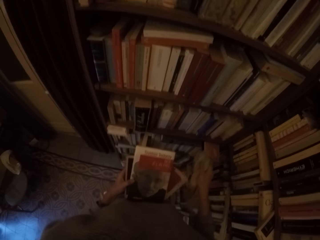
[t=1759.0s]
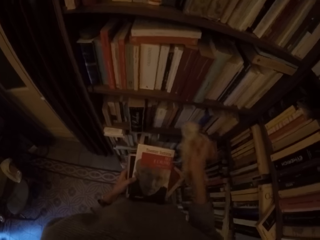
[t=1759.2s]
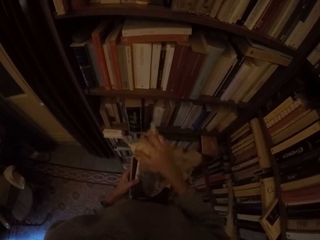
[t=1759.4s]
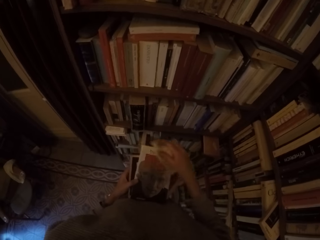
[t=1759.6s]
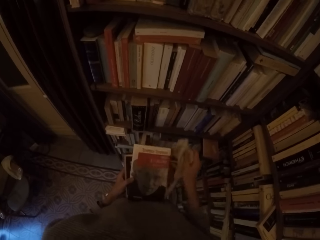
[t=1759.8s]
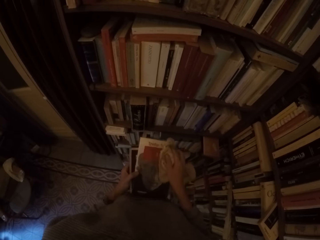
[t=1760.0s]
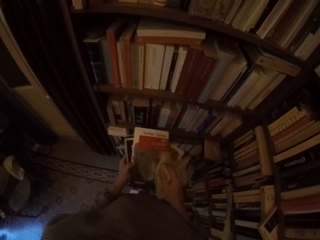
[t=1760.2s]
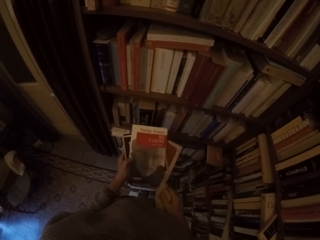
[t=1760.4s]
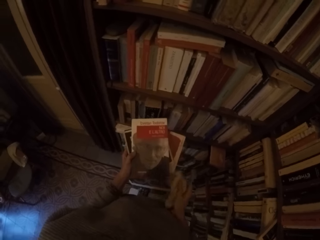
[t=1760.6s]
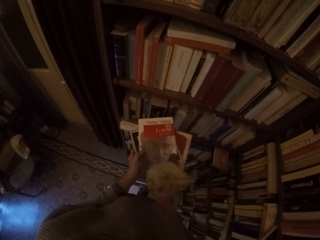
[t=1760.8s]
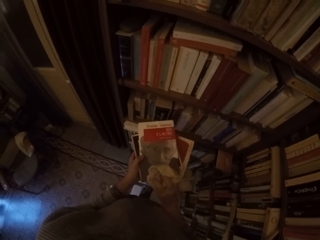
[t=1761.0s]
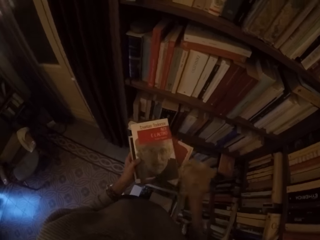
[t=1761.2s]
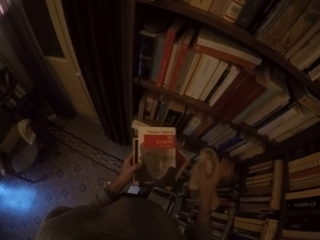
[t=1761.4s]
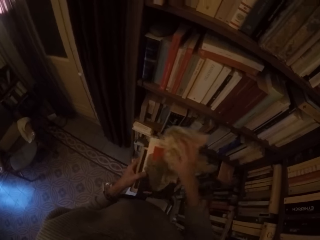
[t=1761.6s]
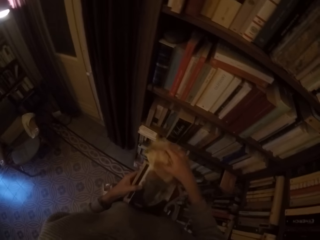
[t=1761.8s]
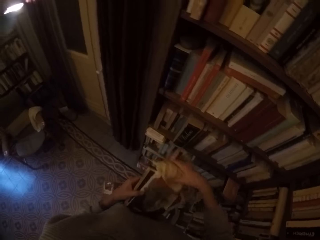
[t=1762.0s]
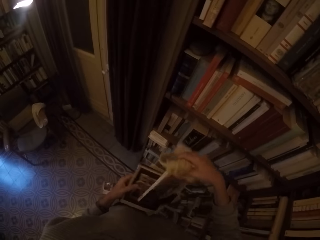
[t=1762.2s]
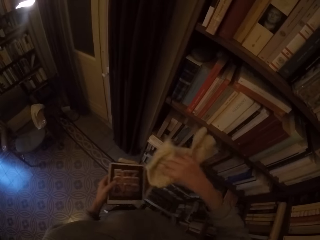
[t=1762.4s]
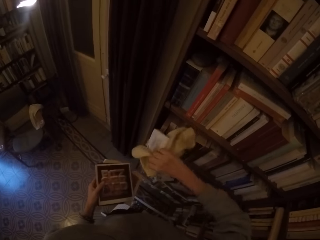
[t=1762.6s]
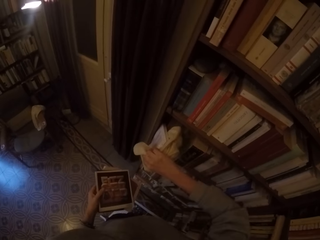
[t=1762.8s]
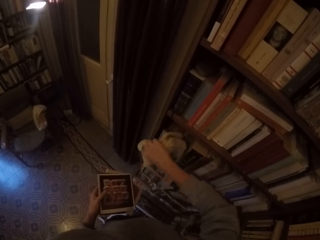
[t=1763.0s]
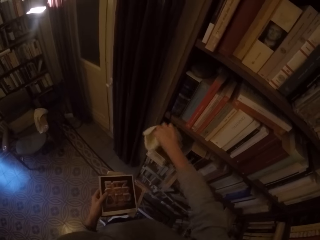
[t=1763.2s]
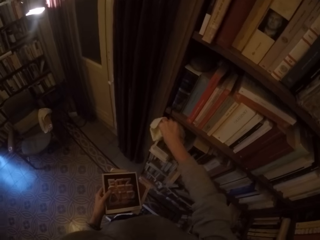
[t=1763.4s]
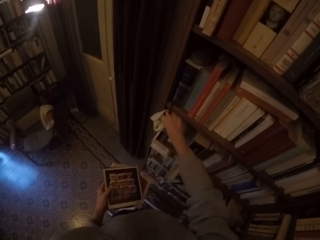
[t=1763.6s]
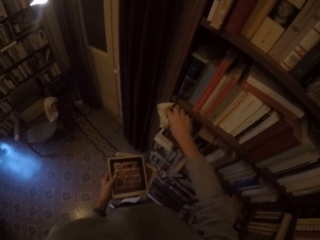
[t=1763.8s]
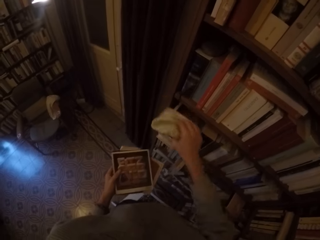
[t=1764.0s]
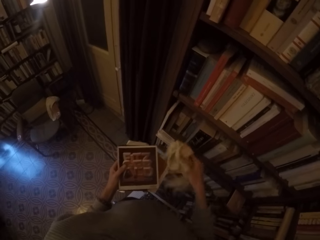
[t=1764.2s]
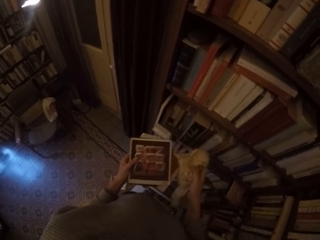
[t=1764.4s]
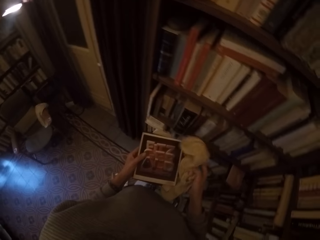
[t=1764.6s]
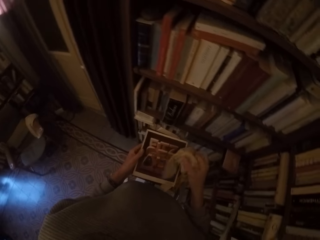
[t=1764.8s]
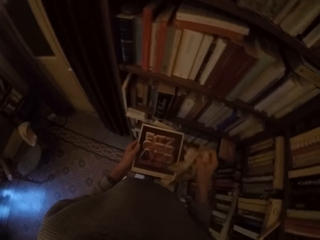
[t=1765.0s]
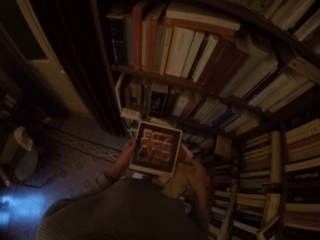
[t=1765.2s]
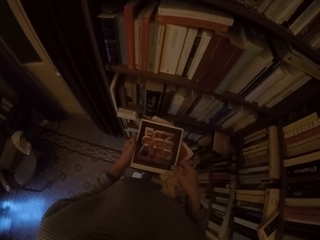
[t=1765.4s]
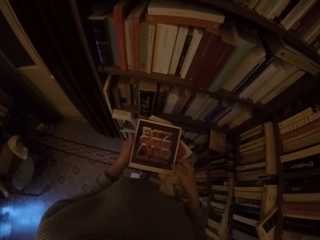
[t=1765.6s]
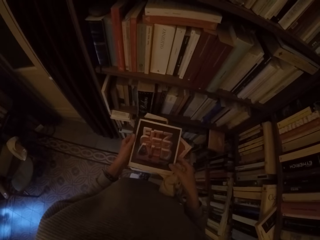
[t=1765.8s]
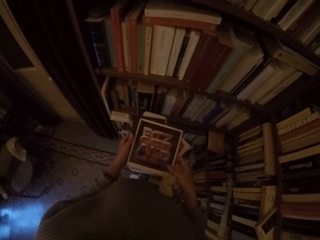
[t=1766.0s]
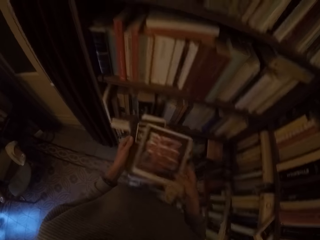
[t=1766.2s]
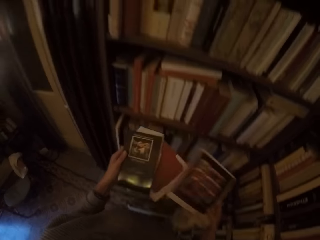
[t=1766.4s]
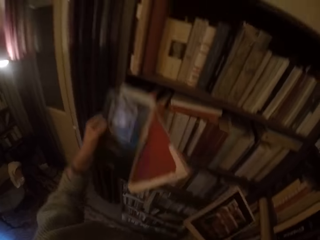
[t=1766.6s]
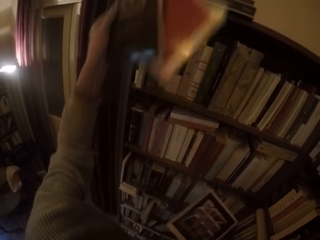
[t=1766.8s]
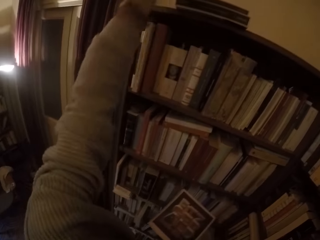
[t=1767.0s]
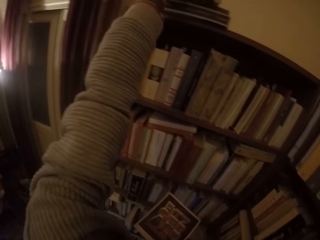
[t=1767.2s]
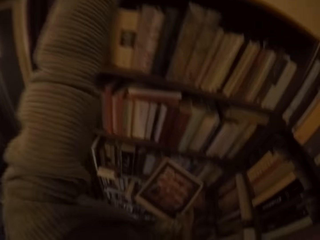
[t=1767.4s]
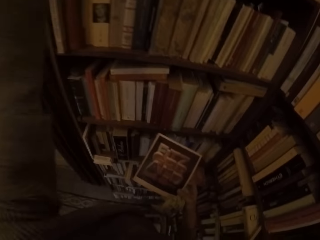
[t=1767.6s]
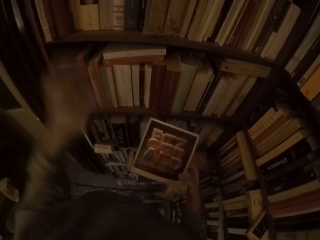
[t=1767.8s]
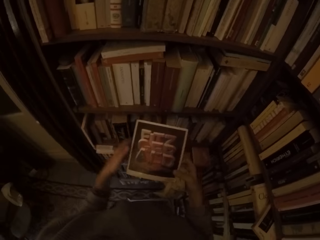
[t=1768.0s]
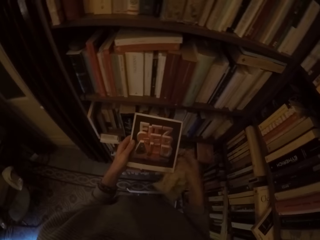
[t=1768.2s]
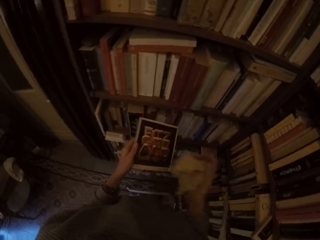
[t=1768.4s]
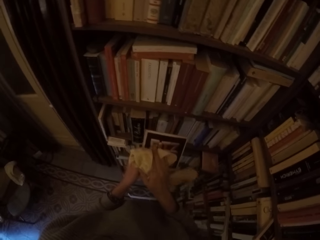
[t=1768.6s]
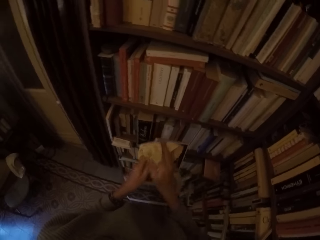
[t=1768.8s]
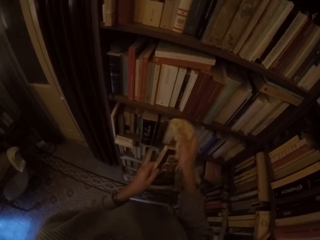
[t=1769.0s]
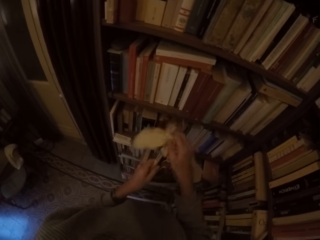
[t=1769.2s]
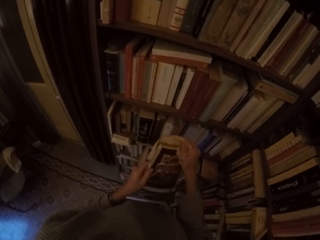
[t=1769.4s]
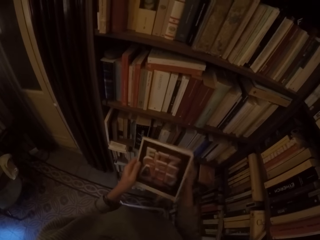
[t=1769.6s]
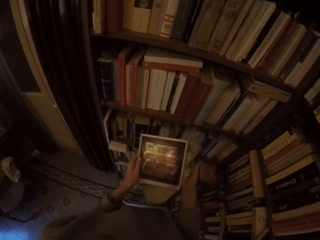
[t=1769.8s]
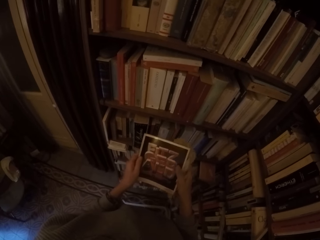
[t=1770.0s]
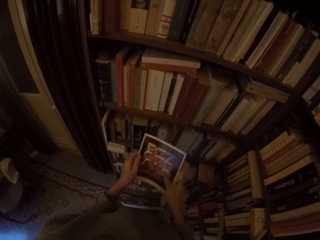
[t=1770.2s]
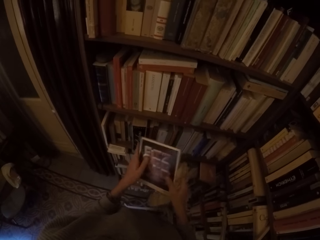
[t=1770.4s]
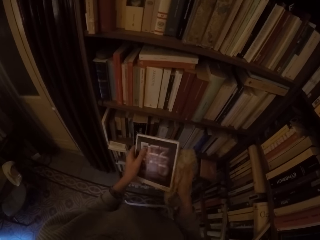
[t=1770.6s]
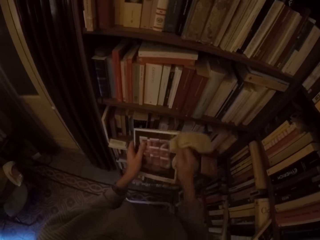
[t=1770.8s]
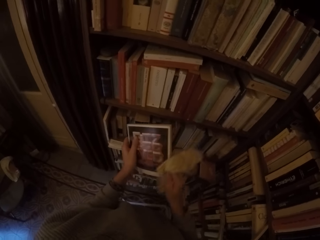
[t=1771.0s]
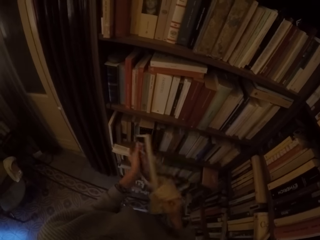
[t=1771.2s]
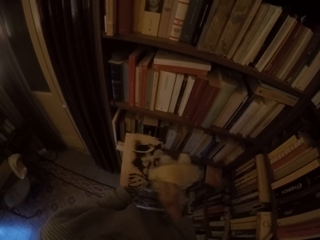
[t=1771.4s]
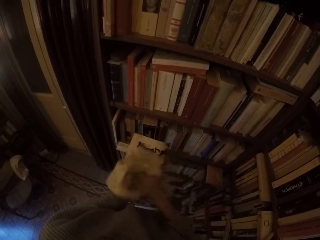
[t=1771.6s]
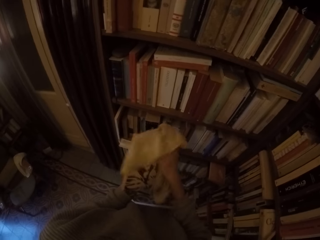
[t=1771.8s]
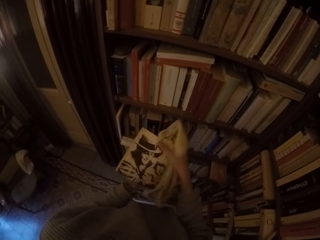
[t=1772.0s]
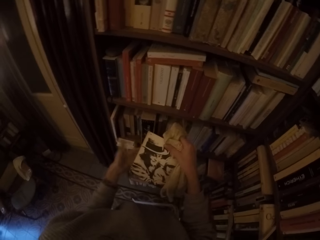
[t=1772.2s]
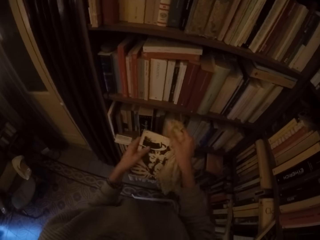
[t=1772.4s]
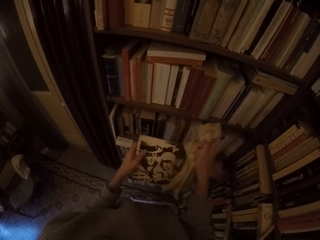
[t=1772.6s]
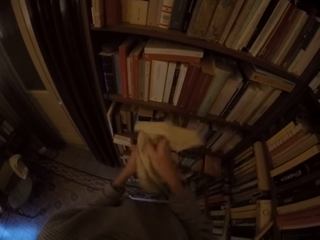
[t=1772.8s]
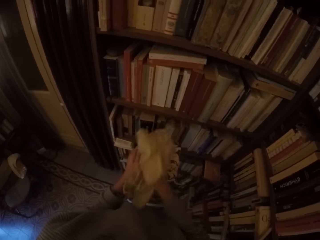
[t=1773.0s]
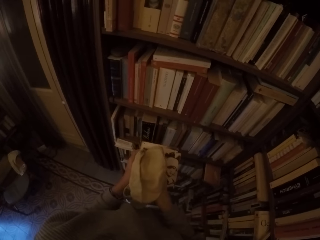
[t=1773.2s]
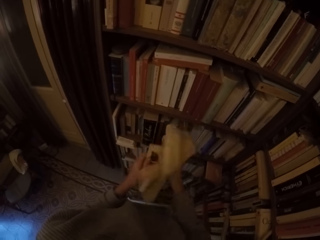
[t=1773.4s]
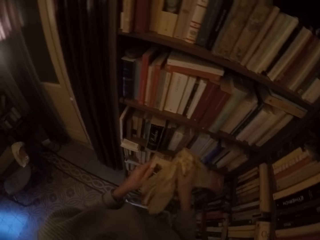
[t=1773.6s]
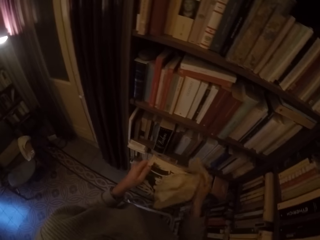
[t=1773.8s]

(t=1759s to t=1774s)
The camera wearer wipes the book. She puts the book in the book shelf with her right hand. She puts some books on the shelf with her left hand. She cleans a book with the rag with her right hand. She turns the book around with both hands. She cleans the book with the rag with her right hand.

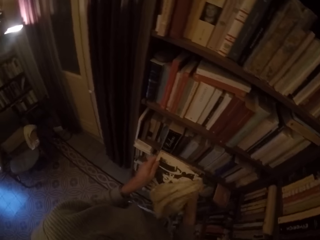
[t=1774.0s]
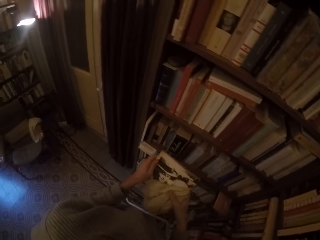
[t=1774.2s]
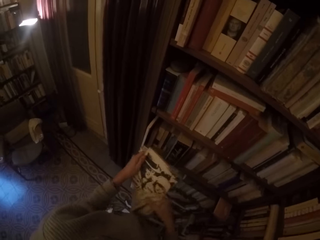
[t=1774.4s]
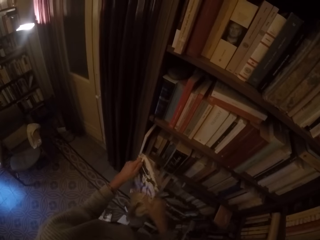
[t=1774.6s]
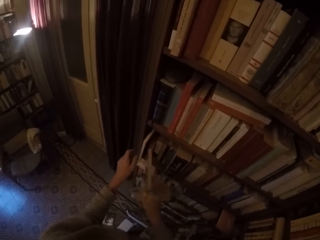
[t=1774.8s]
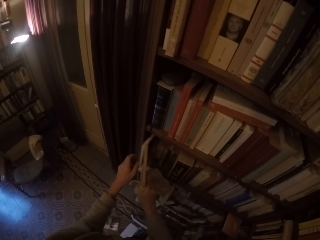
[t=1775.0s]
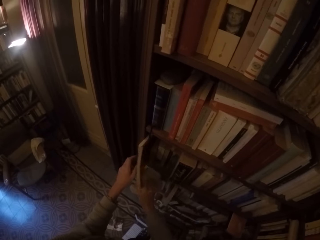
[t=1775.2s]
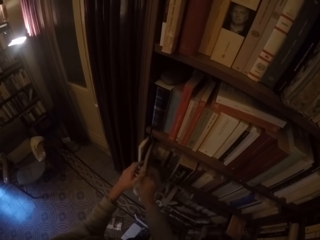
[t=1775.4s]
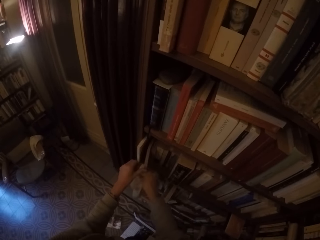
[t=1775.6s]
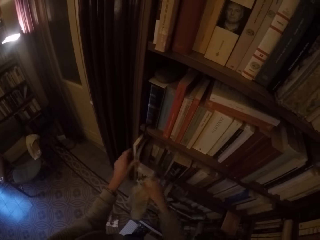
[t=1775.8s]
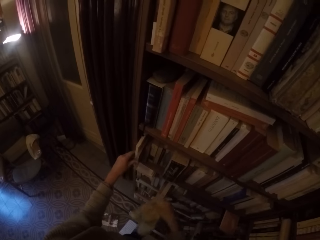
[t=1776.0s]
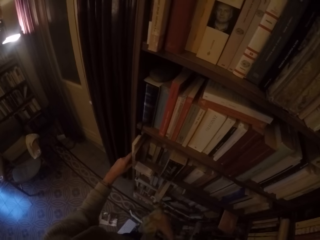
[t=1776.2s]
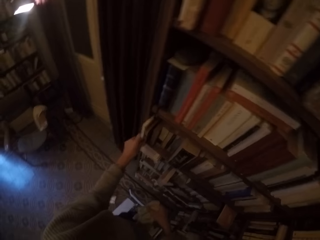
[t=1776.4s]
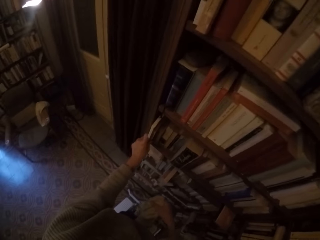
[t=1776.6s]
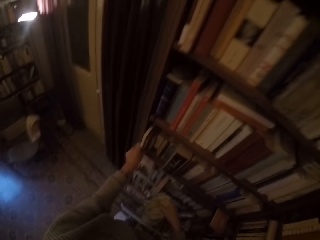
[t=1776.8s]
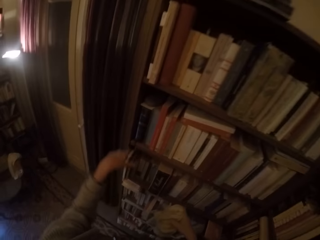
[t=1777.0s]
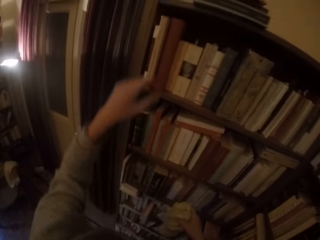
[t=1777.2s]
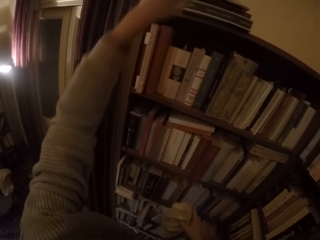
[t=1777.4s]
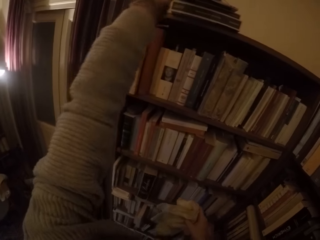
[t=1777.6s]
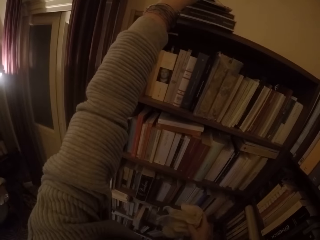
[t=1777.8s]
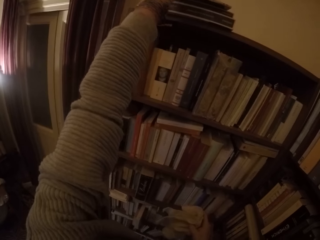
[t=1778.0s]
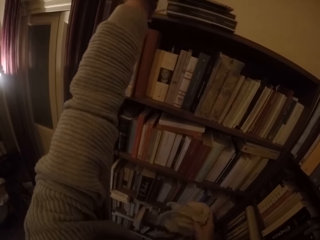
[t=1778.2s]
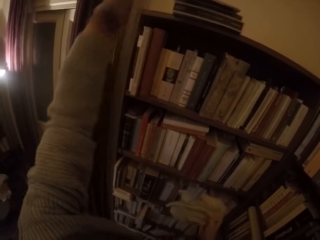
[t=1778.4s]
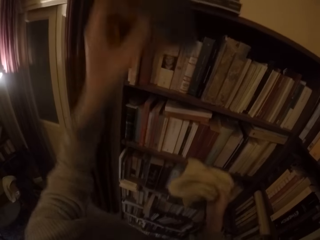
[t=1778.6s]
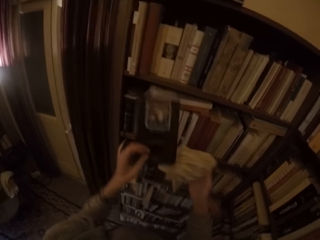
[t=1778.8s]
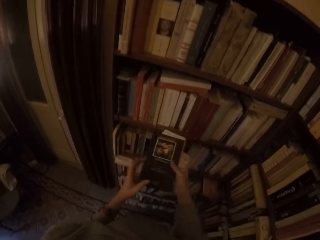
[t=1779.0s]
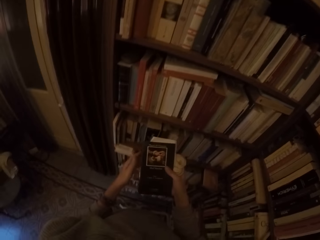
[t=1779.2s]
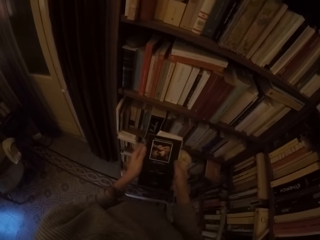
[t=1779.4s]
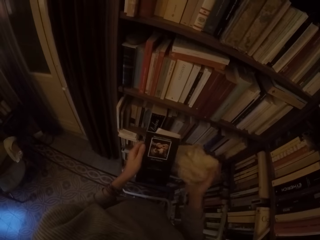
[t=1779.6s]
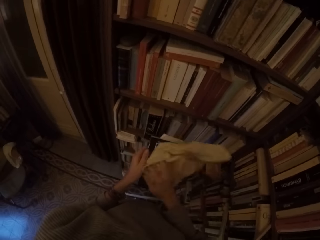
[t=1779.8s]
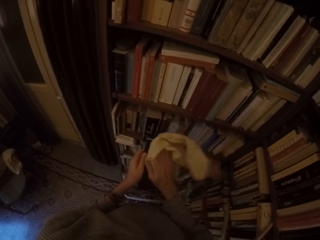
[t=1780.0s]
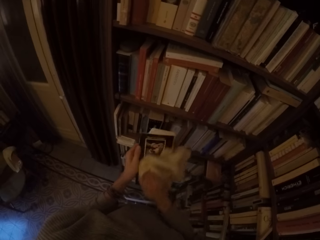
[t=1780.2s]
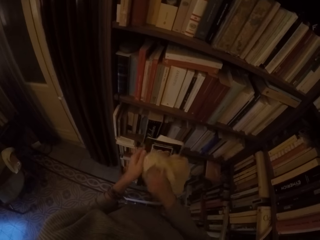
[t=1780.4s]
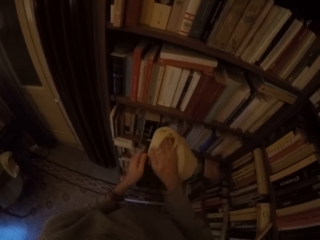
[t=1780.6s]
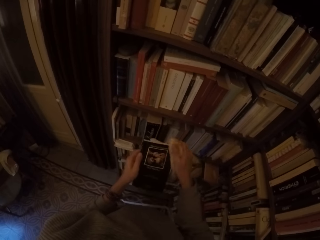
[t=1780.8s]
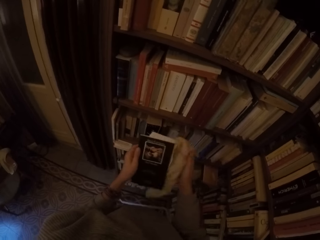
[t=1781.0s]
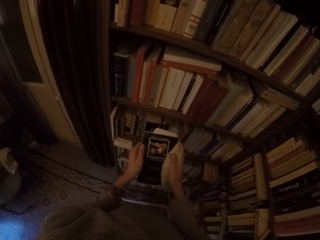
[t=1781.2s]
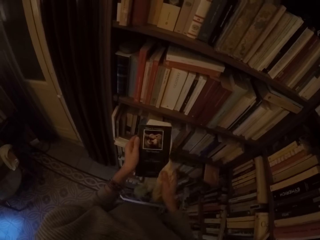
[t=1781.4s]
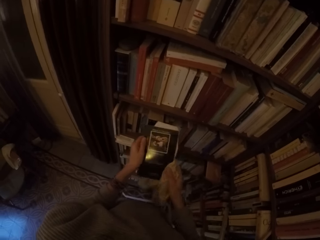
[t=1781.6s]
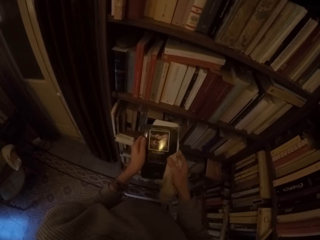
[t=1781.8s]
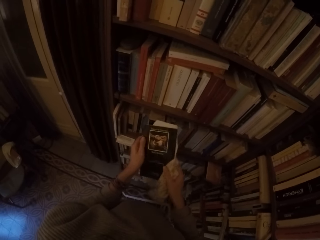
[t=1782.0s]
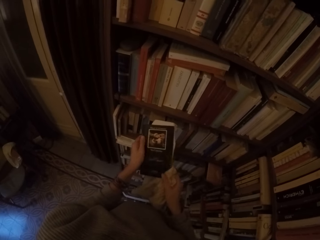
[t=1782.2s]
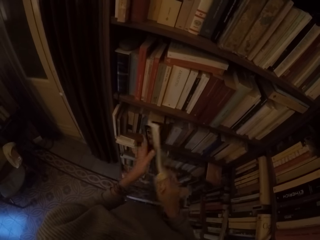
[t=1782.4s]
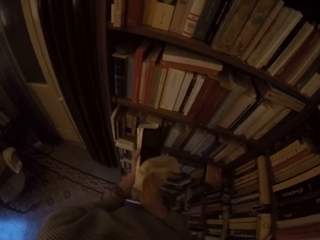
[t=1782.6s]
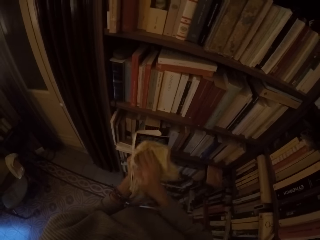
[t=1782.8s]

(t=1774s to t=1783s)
The camera wearer puts the book in the book shelf with her left hand. She picks a book from the top of the book shelf with her left hand. She cleans the book with the rag with her right hand. She turns the book around with both hands.
